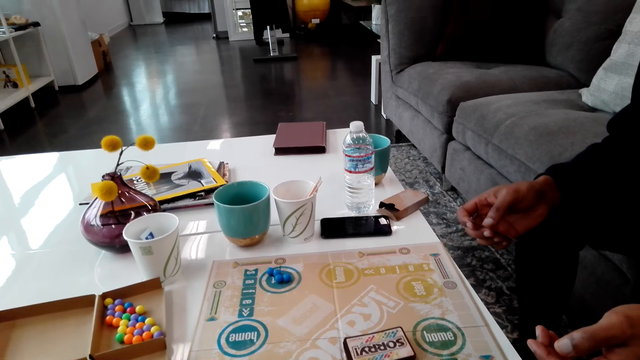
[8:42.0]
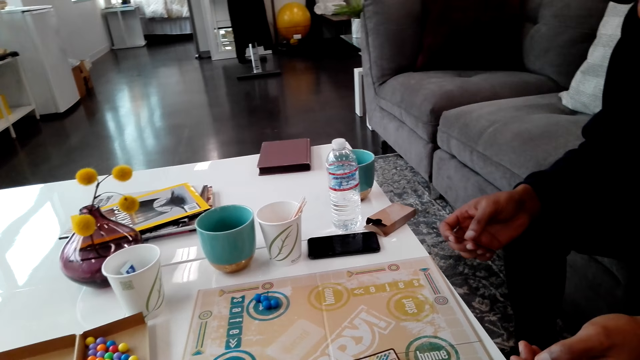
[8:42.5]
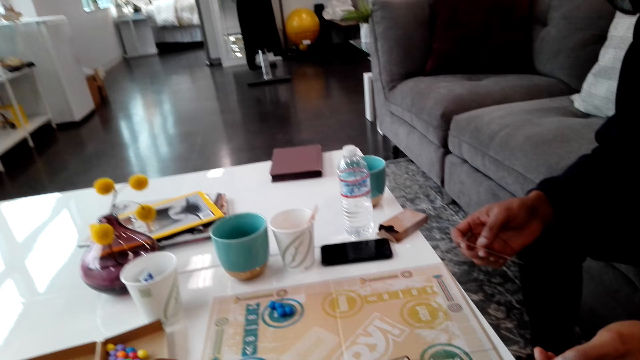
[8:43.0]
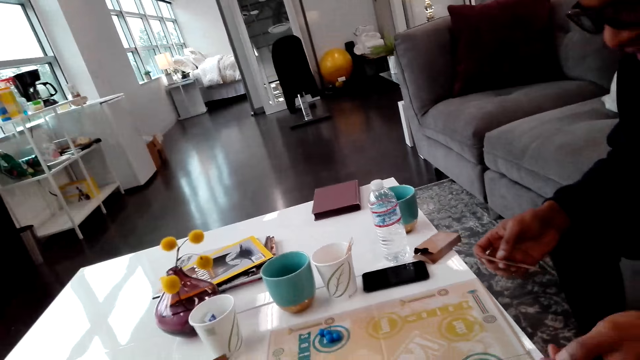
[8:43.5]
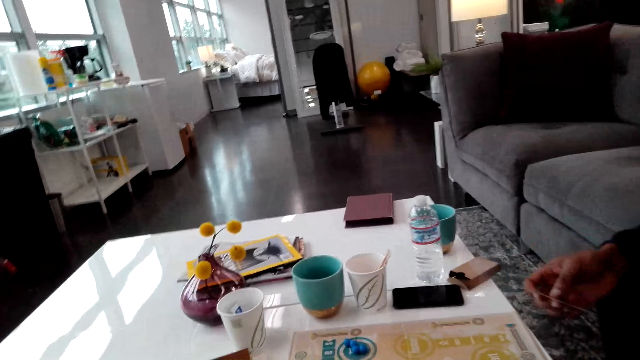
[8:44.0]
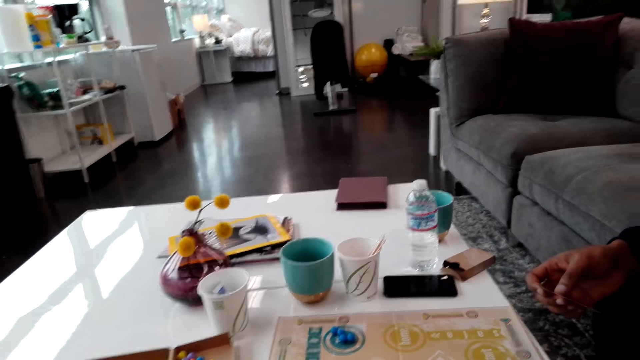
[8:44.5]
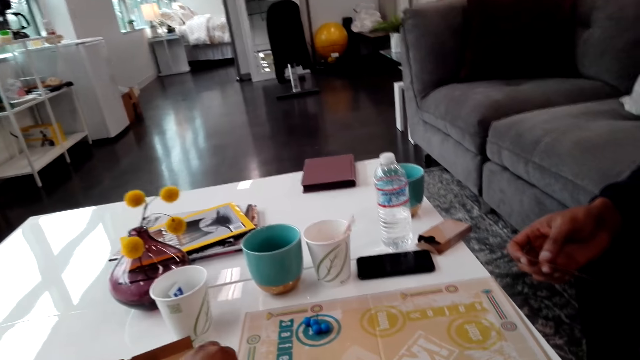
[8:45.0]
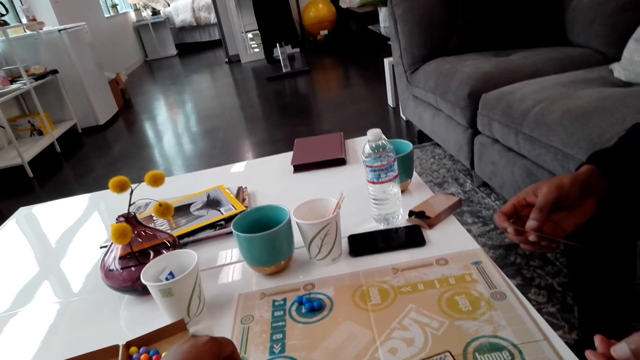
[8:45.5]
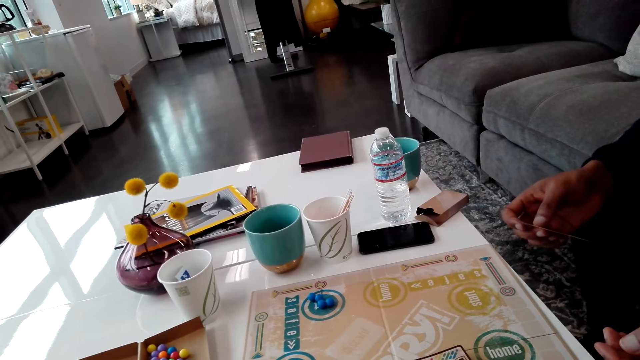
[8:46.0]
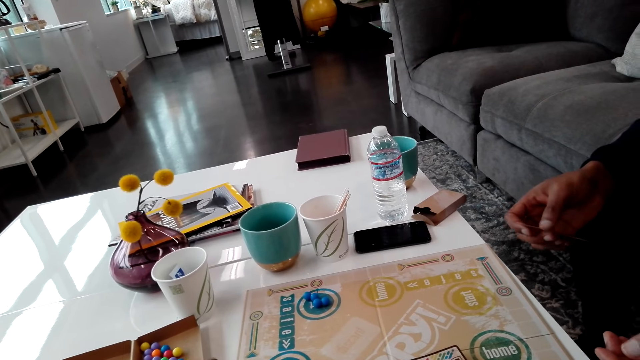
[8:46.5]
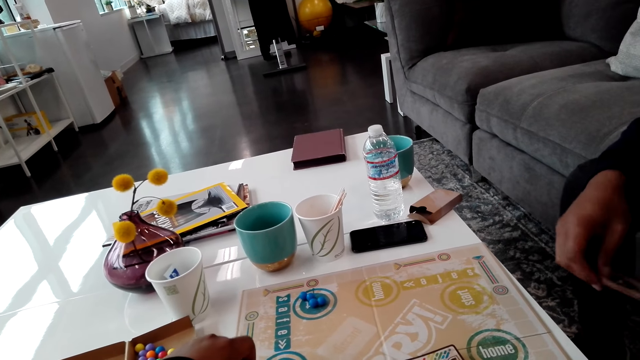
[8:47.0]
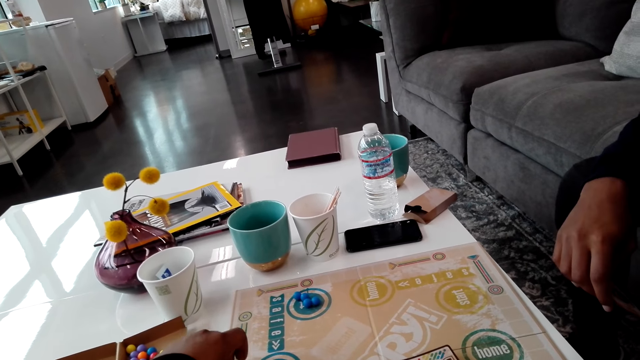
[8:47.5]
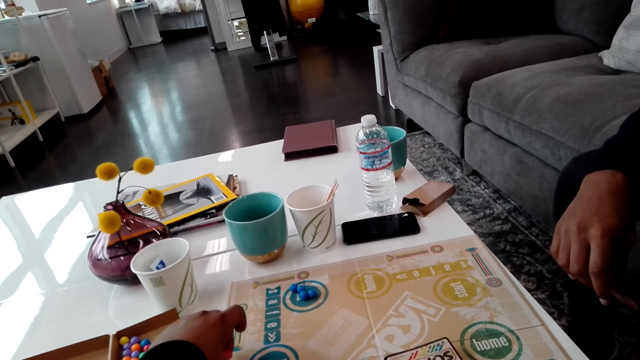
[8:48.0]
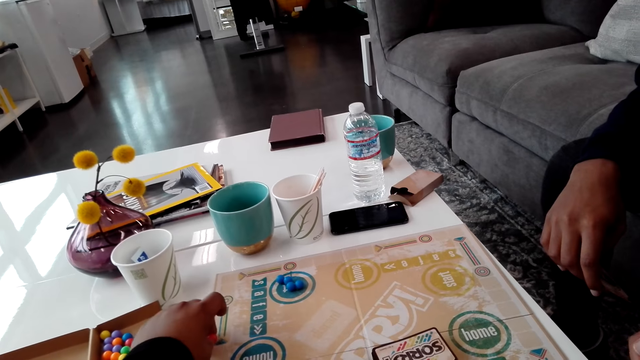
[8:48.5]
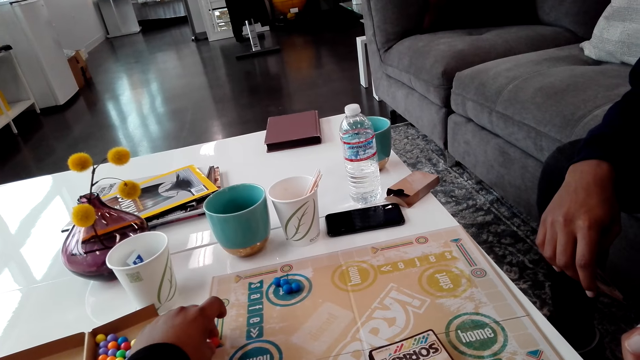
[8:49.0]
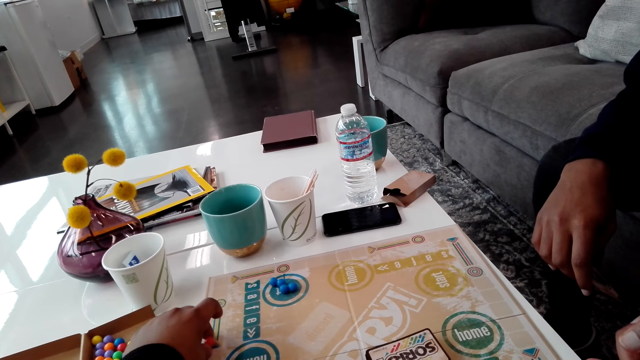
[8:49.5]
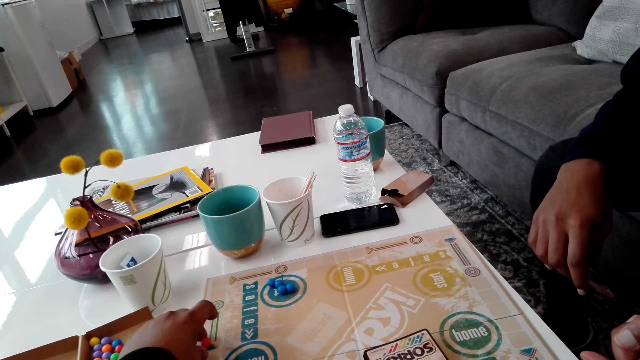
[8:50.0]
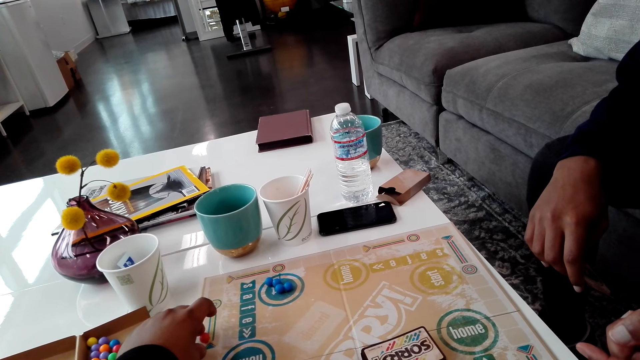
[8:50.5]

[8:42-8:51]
The camera wearer puts a hand on the board.

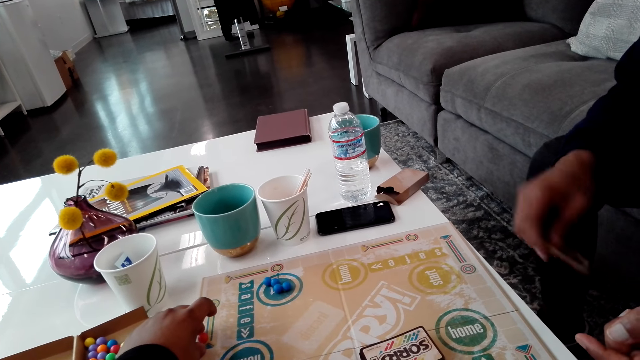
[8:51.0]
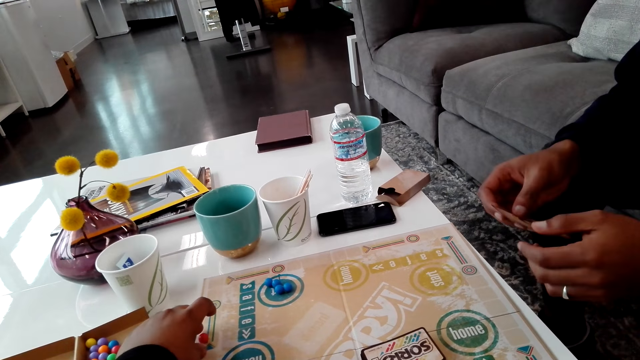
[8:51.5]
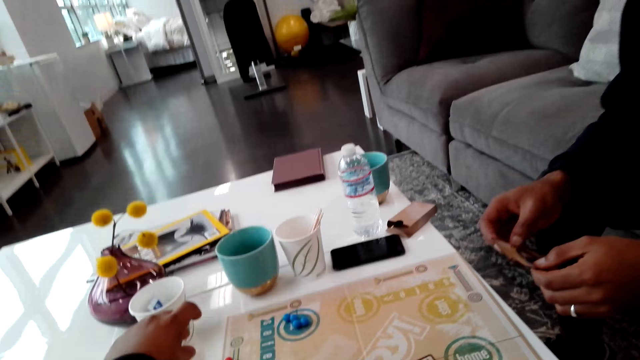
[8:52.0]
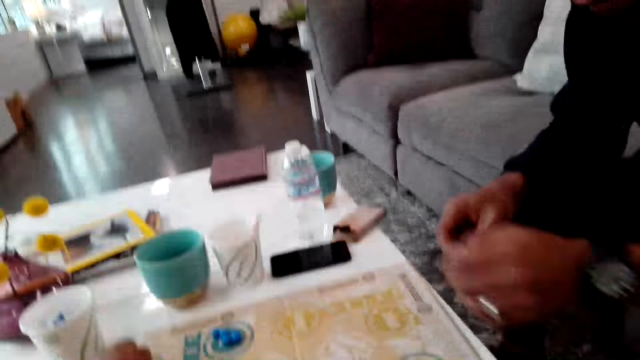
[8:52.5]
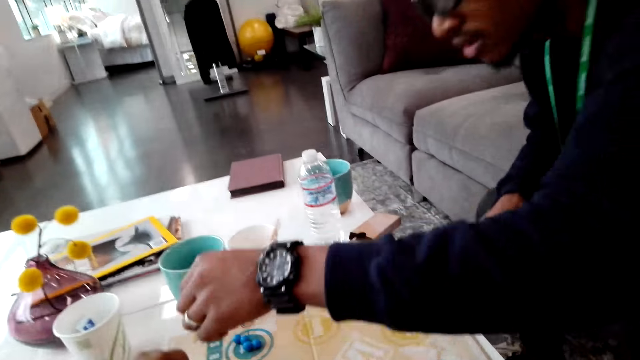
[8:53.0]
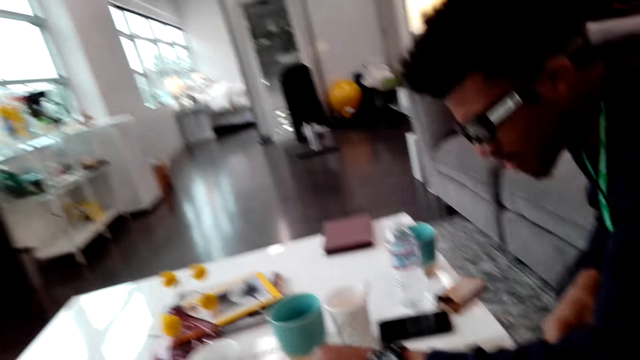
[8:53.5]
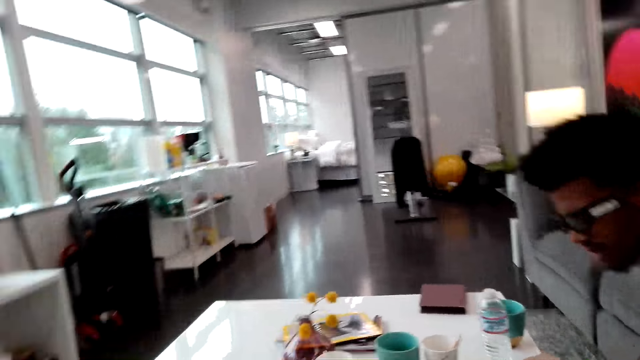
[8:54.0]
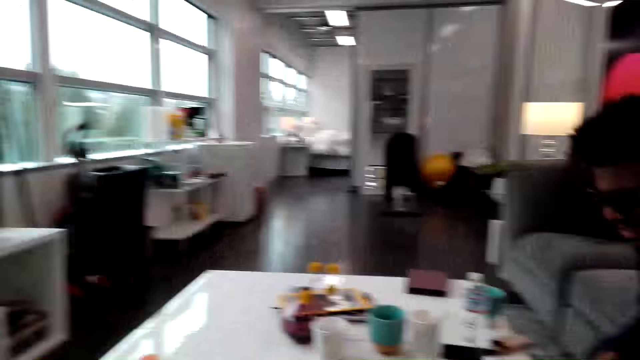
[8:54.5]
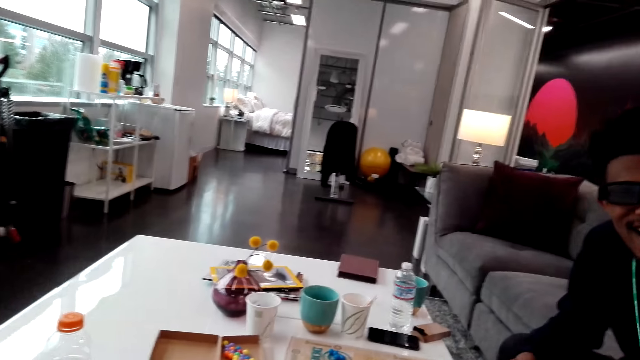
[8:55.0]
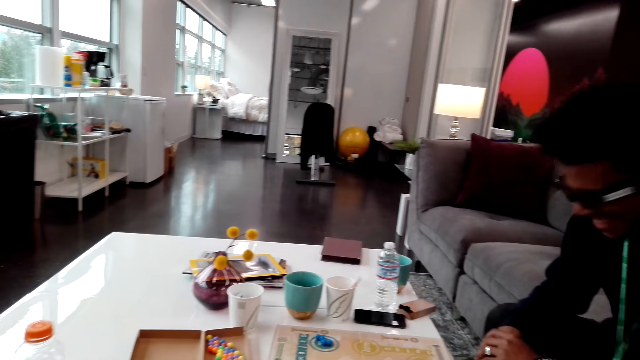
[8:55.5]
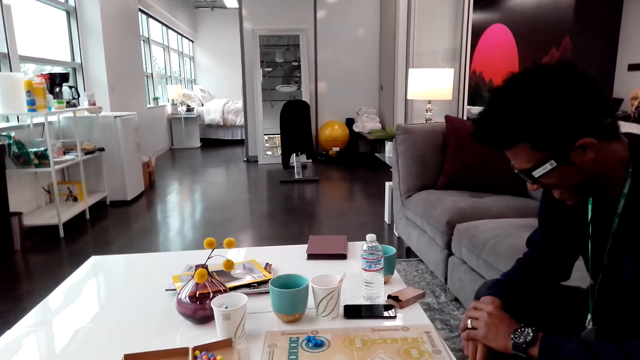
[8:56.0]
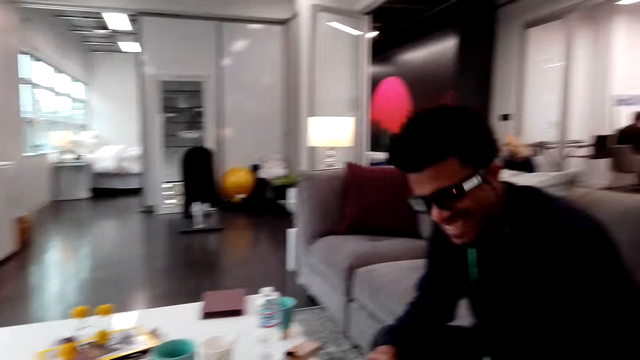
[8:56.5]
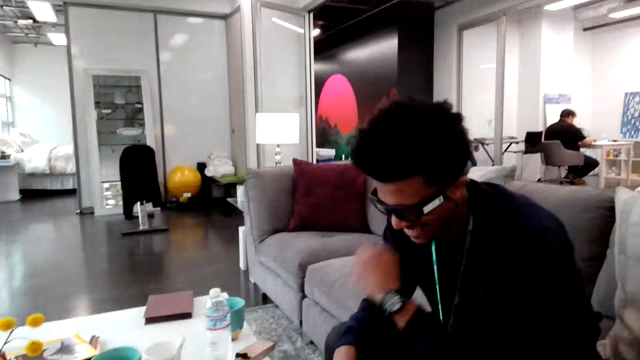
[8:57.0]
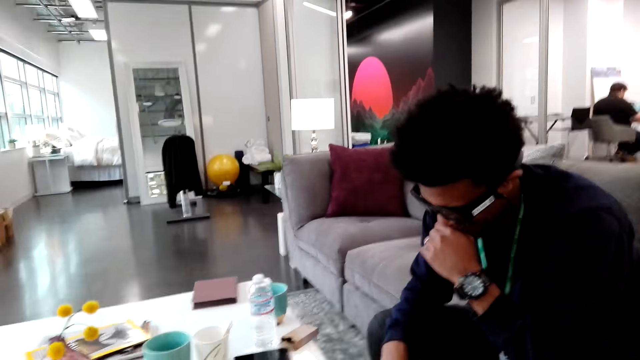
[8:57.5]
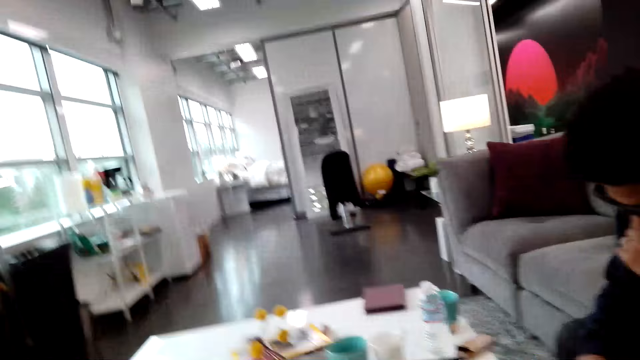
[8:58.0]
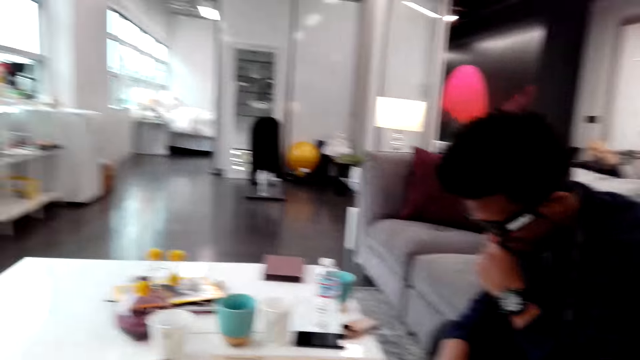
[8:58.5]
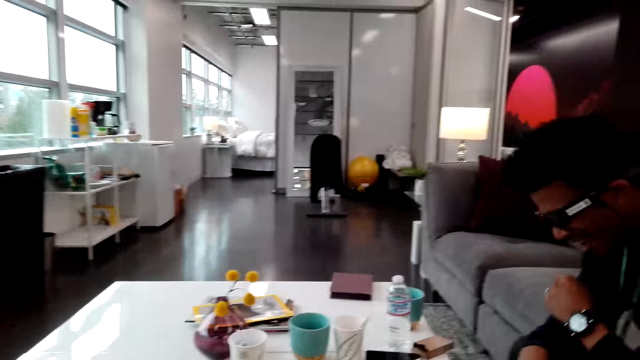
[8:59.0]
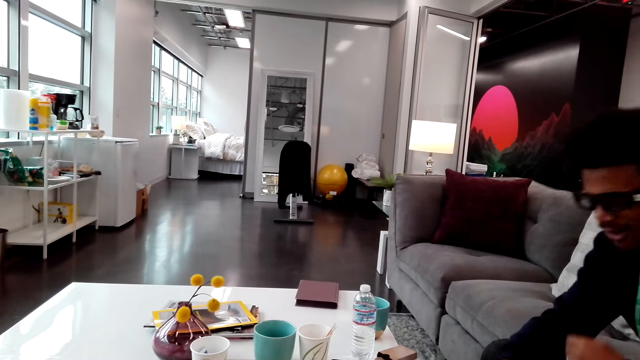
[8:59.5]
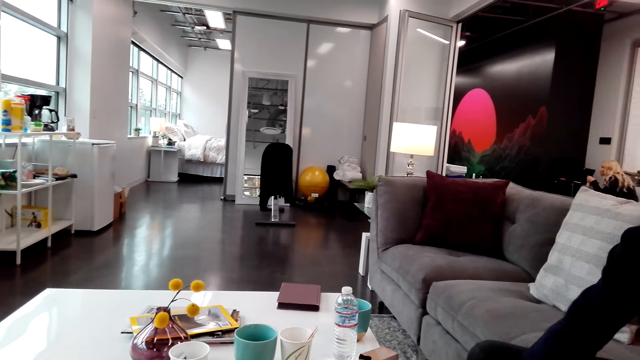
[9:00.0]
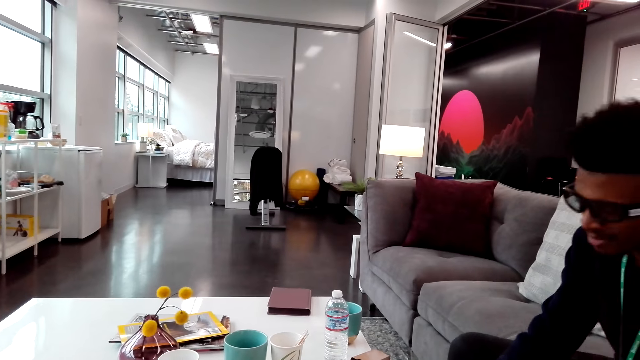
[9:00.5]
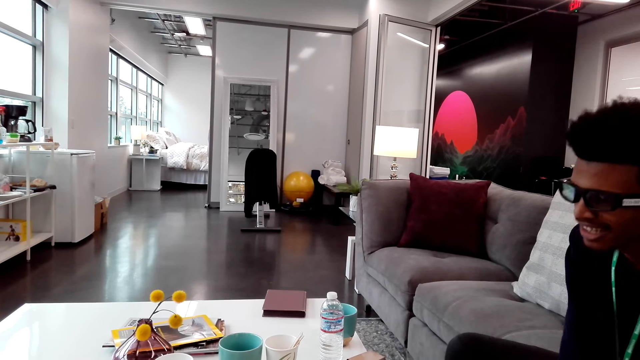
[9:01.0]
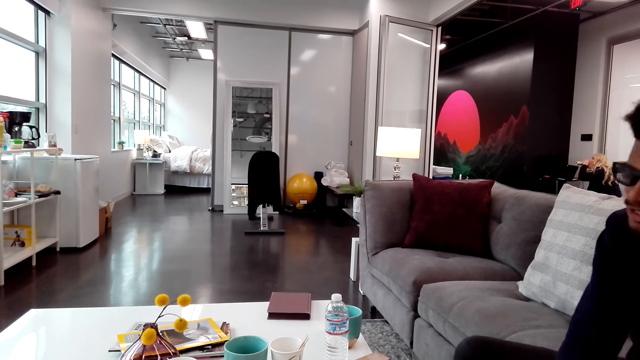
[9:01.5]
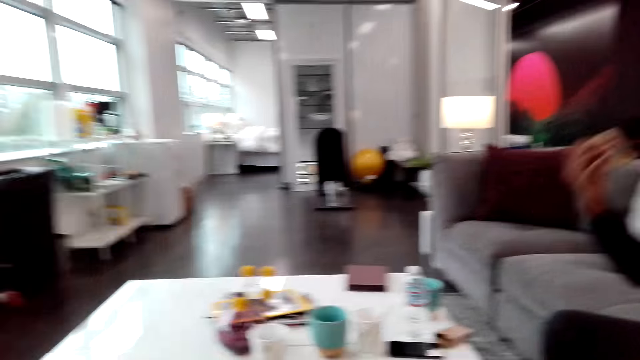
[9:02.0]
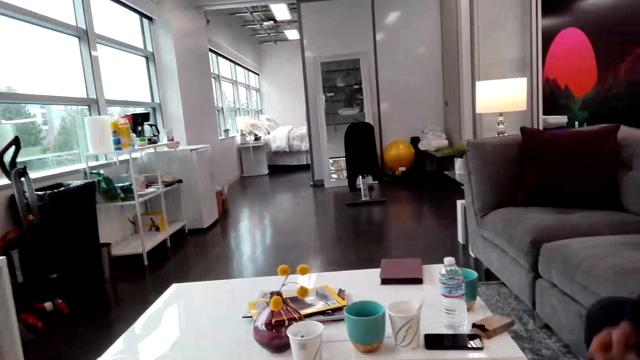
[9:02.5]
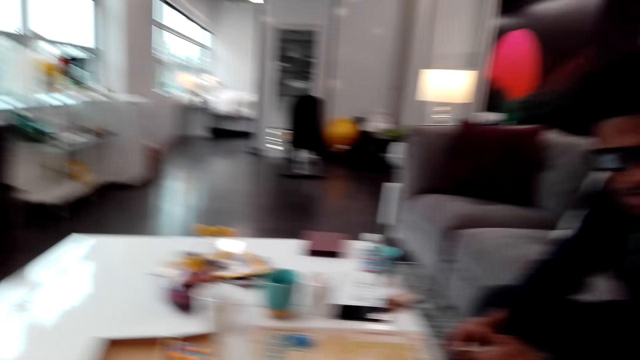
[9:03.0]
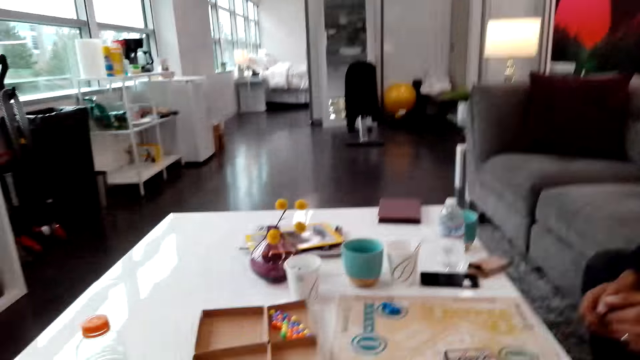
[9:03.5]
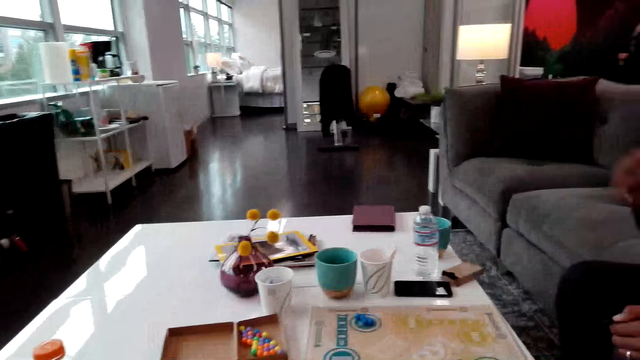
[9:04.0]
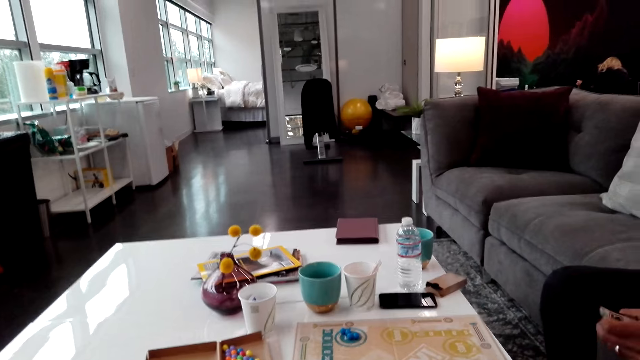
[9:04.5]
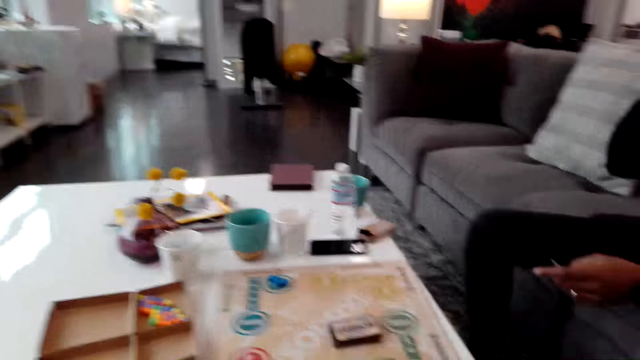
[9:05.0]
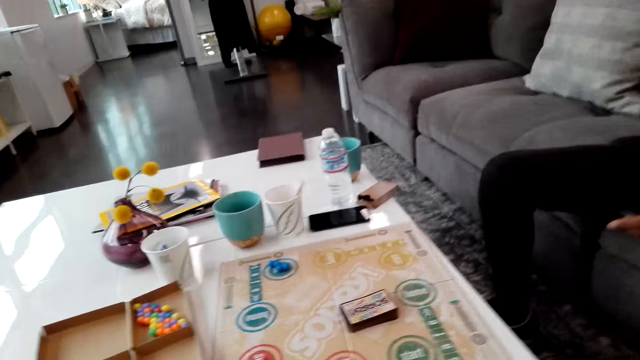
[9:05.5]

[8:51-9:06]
A man holds a card with both hands. The man moves a hand. The man picks up a ball. The camera wearer looks at the man. The man holds his chin. The camera wearer dialogues with the man. The man moves. The camera wearer looks at the board.
